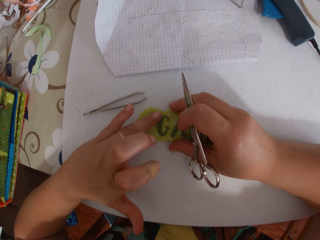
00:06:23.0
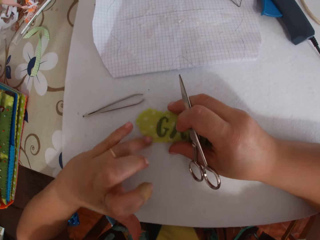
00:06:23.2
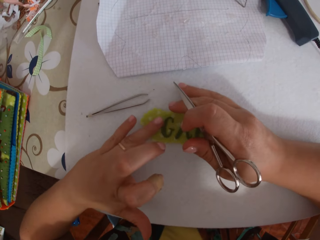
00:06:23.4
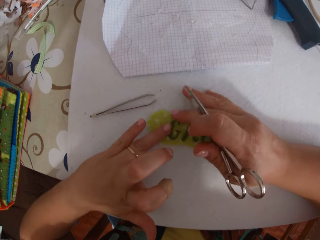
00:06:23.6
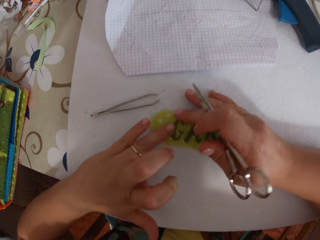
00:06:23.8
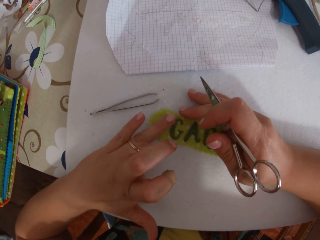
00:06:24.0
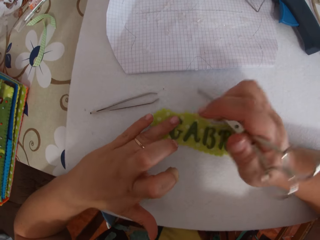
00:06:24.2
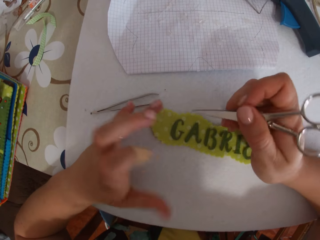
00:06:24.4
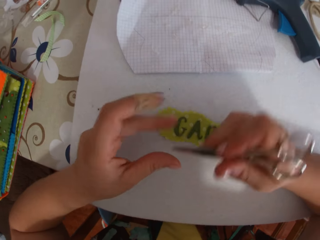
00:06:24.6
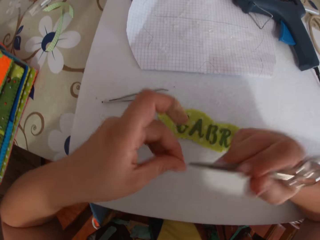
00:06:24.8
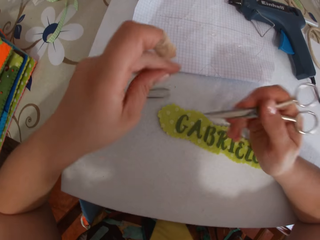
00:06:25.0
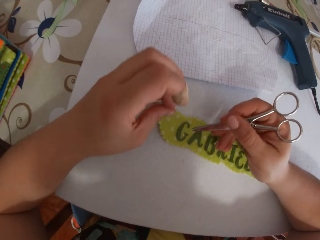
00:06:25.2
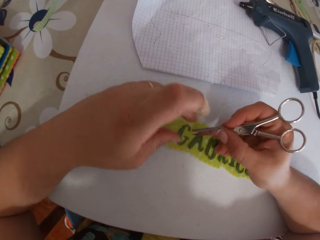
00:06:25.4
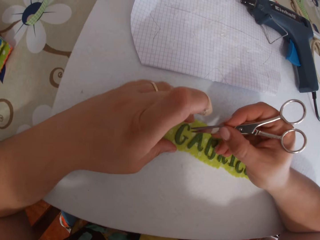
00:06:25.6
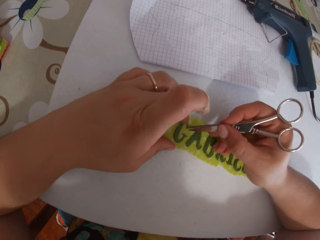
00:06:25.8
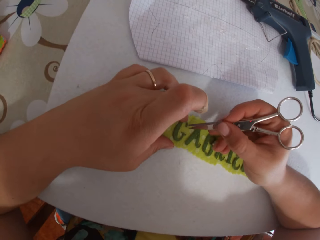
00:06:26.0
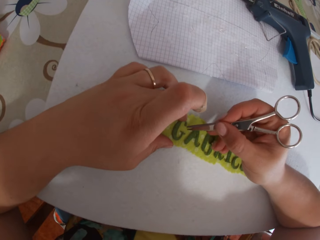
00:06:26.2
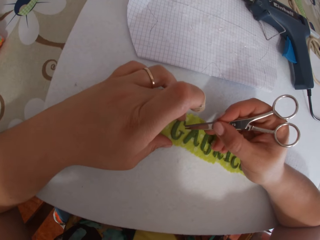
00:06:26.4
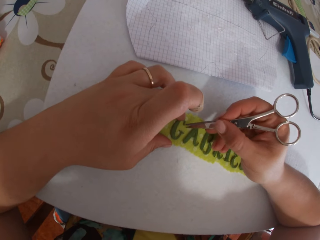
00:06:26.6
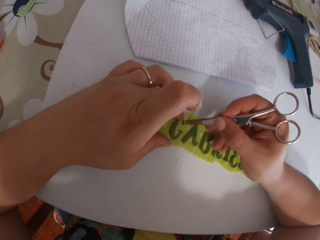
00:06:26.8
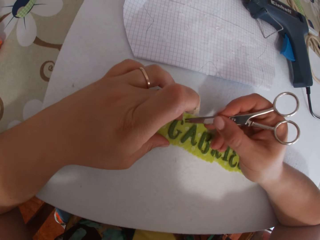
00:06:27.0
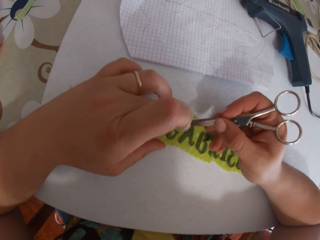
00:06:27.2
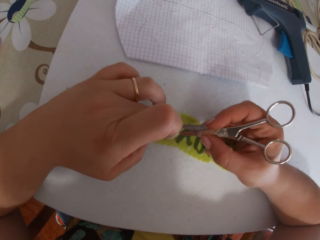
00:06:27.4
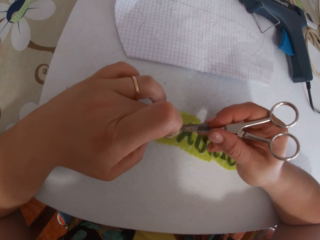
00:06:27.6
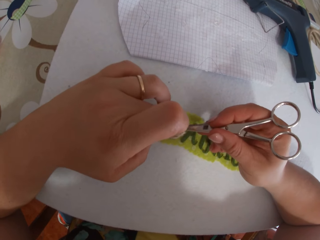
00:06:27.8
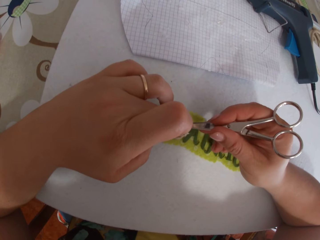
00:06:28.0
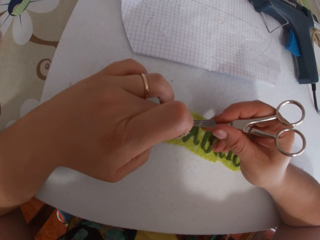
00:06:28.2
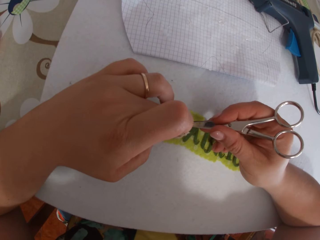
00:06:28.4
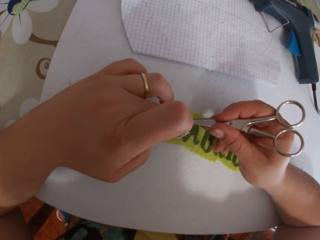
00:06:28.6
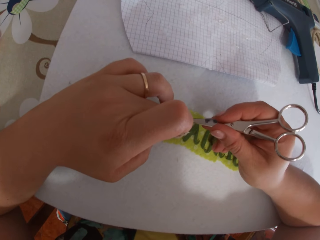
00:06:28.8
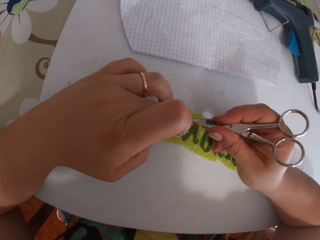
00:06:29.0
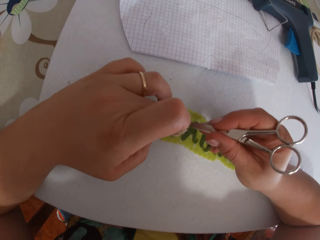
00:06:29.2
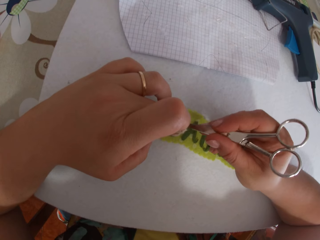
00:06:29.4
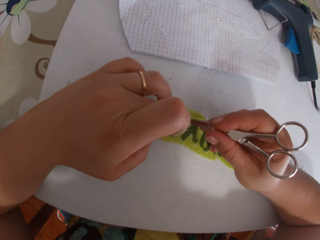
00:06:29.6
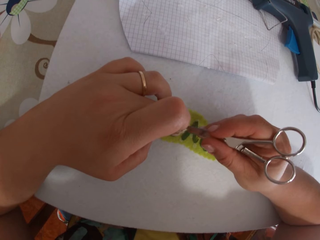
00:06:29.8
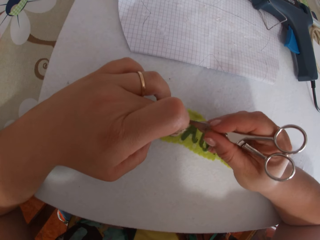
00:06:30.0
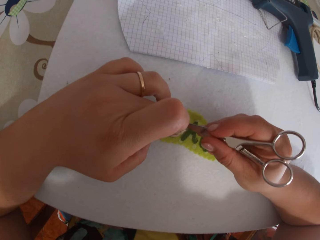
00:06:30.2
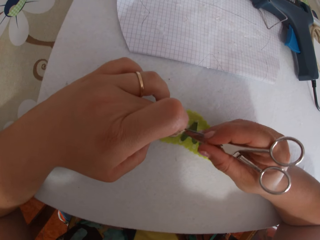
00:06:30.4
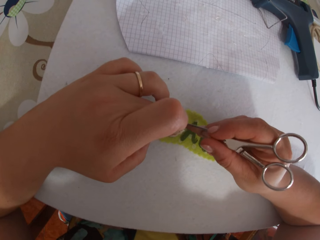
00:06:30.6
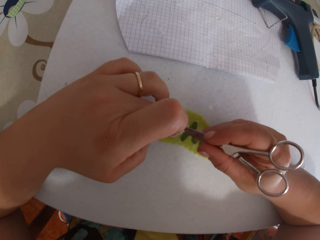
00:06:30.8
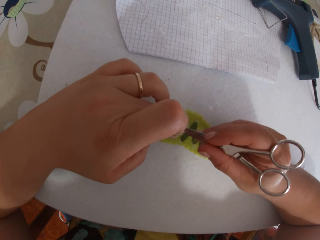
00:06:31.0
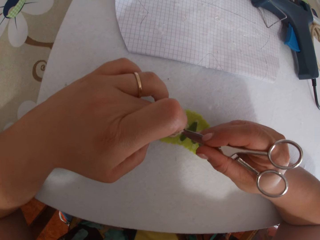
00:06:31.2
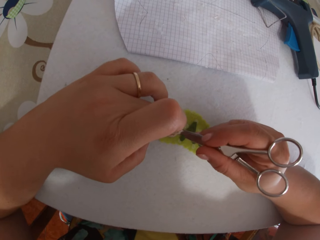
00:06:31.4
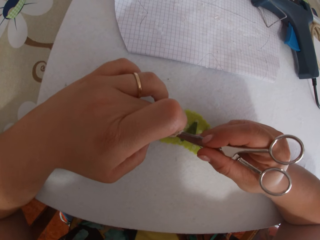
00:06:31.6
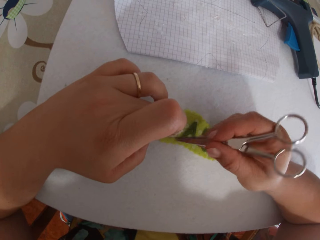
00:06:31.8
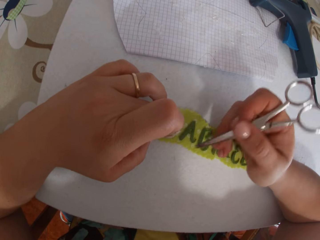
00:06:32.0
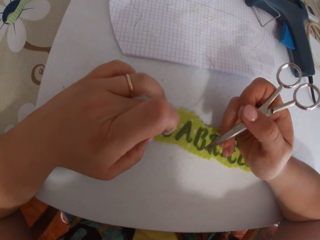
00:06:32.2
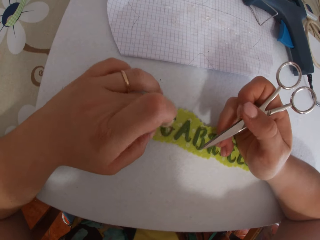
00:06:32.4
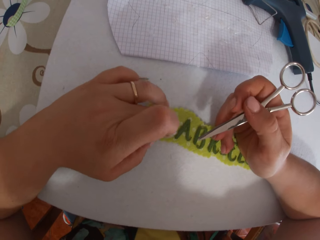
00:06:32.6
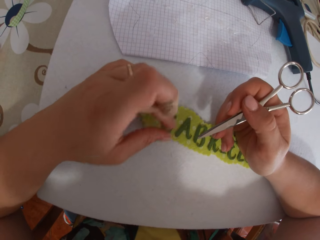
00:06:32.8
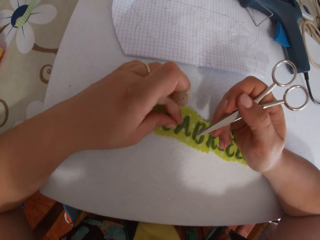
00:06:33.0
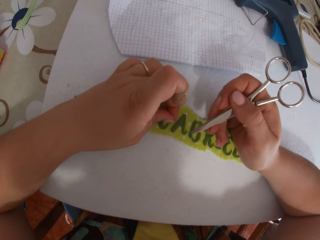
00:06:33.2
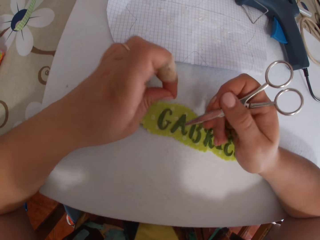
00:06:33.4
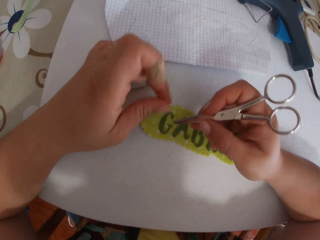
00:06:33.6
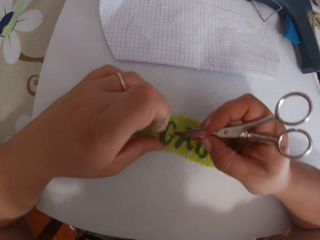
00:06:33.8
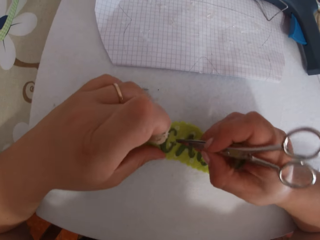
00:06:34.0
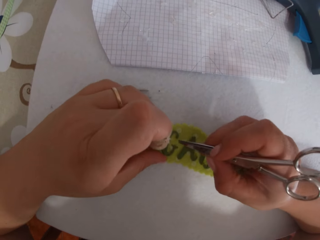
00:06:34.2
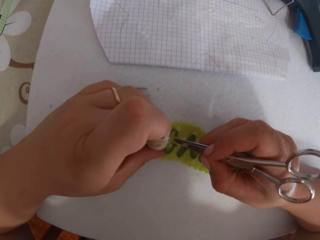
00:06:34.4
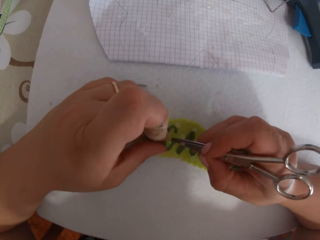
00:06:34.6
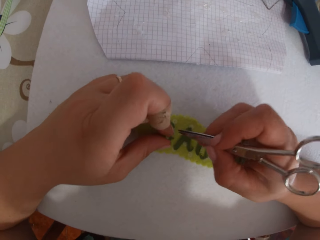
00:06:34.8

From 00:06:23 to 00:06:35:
The camera wearer holds down the letter G on the sticker with both hands. She removes glue on the scissors with her right hand. She removes glue around the letter G on the sticker with the scissors on her right hand. She aligns the letter on the name tag with the pair of scissors. She removes glue around the letter G with her left hand. She taps the letter on the name tag. She removes glue around the letter G on the sticker with the scissors on her right hand.

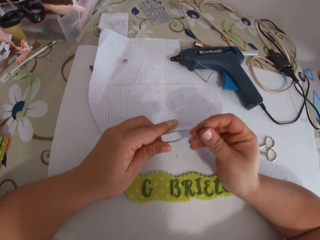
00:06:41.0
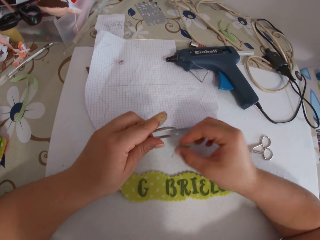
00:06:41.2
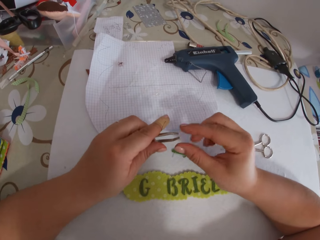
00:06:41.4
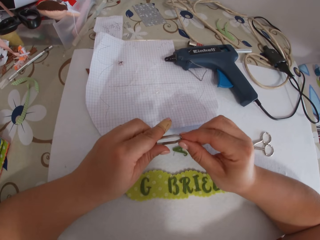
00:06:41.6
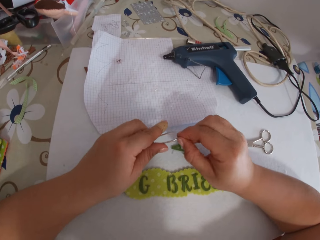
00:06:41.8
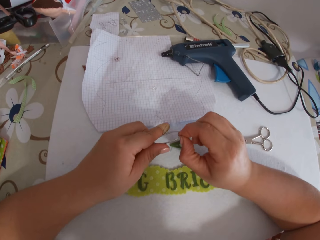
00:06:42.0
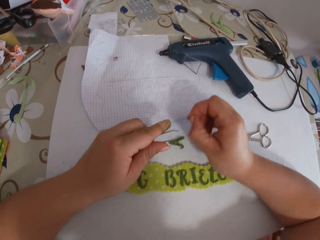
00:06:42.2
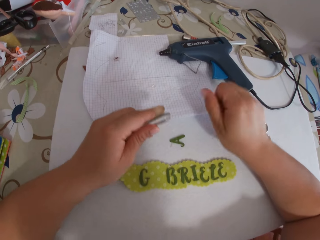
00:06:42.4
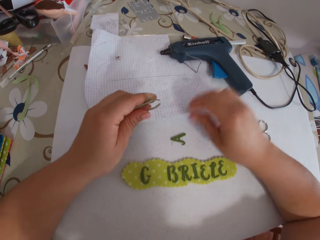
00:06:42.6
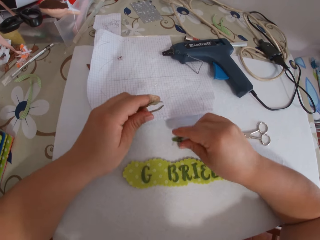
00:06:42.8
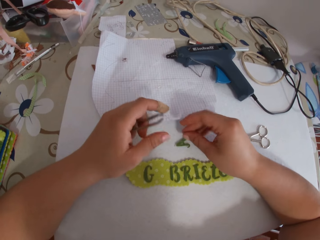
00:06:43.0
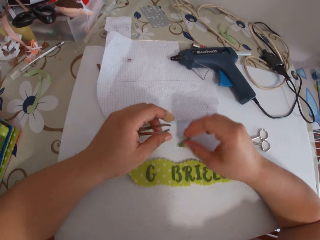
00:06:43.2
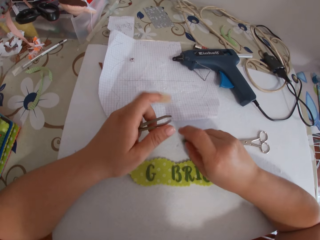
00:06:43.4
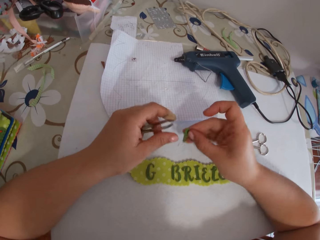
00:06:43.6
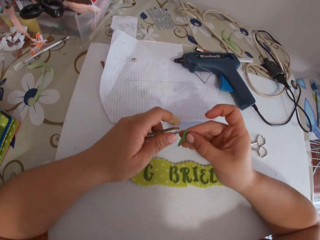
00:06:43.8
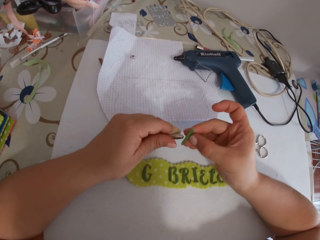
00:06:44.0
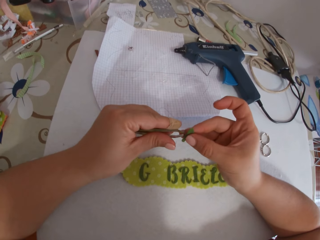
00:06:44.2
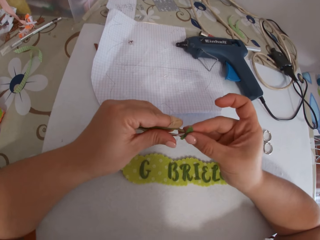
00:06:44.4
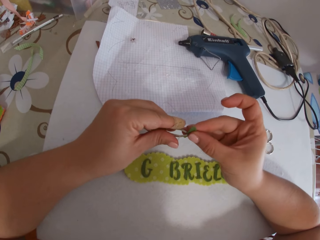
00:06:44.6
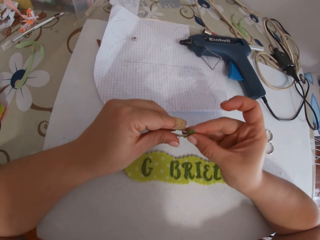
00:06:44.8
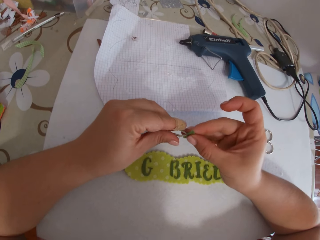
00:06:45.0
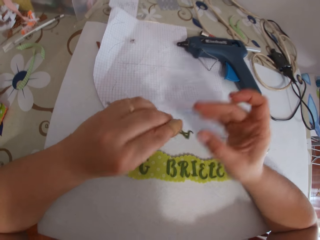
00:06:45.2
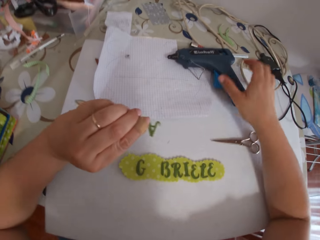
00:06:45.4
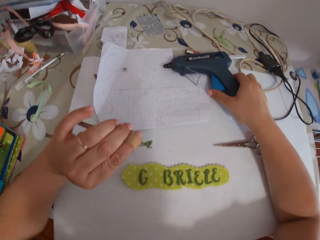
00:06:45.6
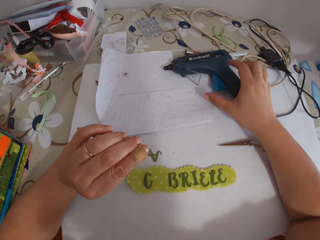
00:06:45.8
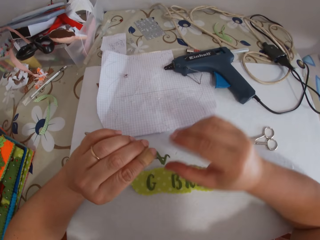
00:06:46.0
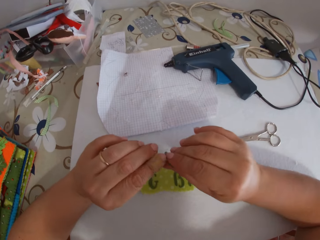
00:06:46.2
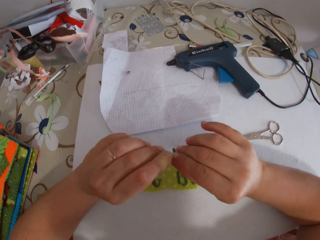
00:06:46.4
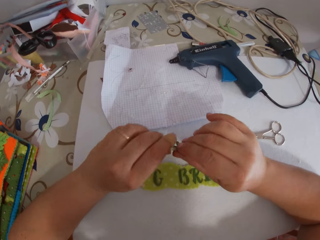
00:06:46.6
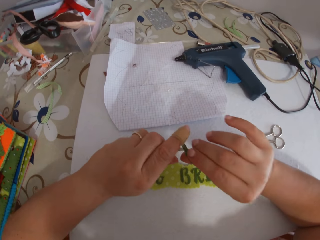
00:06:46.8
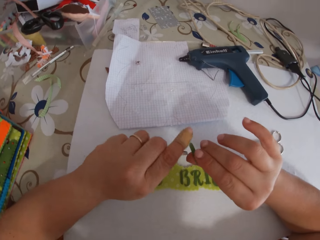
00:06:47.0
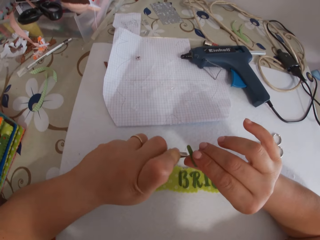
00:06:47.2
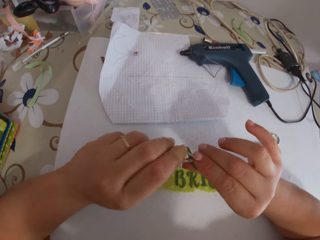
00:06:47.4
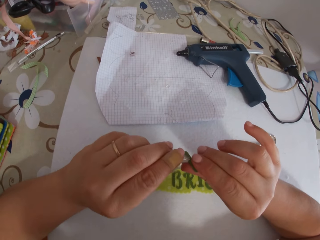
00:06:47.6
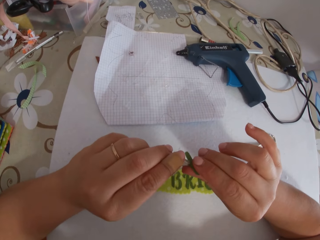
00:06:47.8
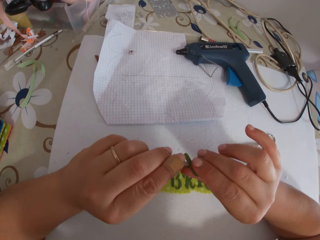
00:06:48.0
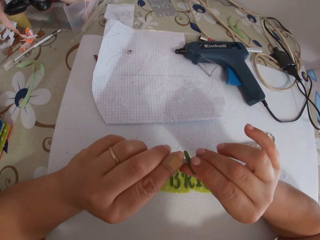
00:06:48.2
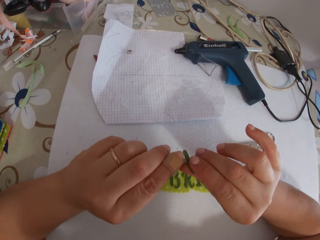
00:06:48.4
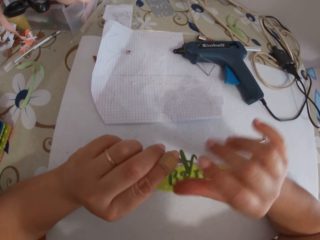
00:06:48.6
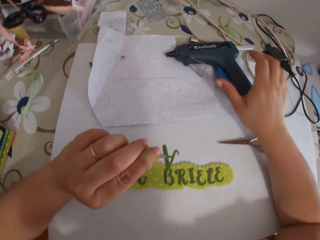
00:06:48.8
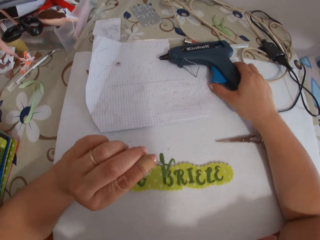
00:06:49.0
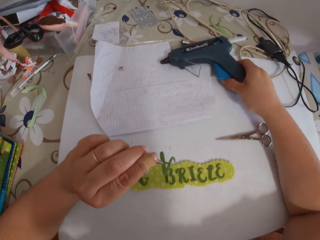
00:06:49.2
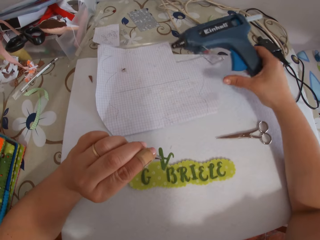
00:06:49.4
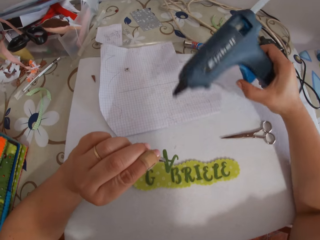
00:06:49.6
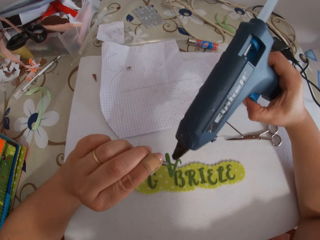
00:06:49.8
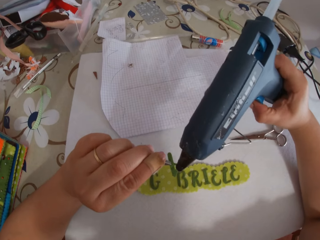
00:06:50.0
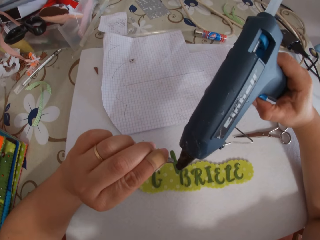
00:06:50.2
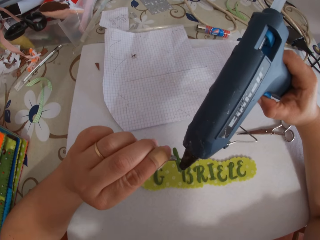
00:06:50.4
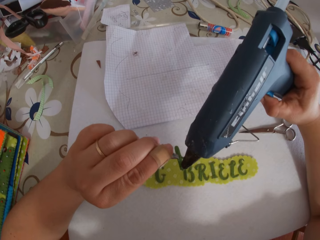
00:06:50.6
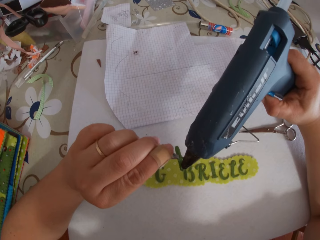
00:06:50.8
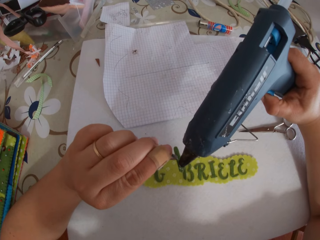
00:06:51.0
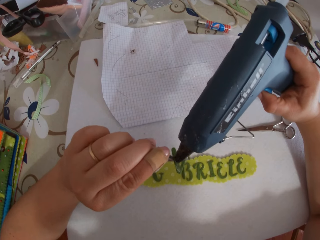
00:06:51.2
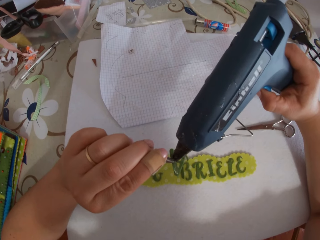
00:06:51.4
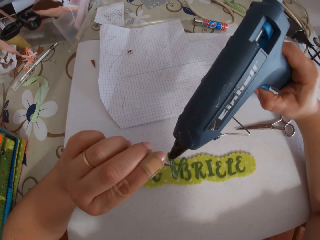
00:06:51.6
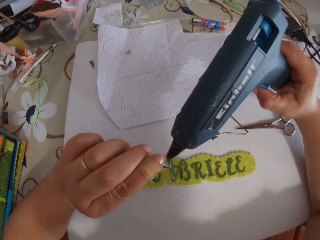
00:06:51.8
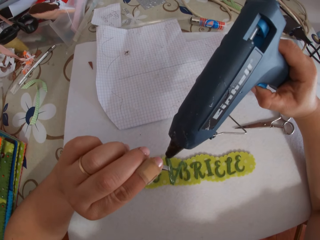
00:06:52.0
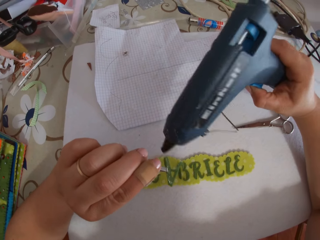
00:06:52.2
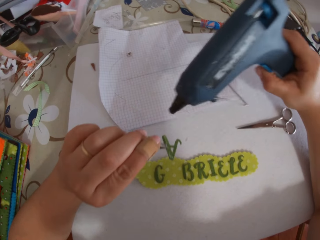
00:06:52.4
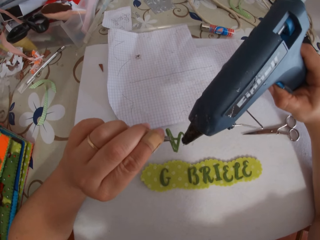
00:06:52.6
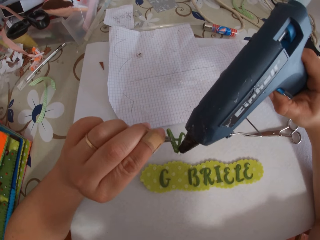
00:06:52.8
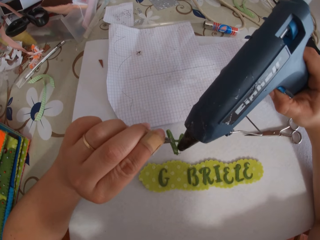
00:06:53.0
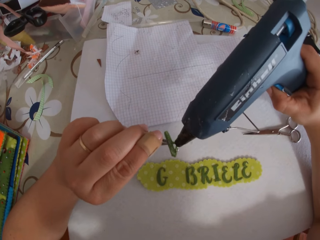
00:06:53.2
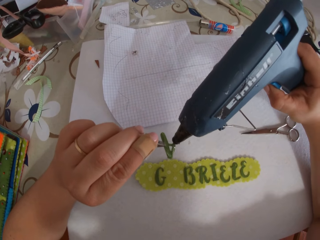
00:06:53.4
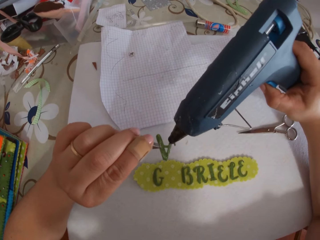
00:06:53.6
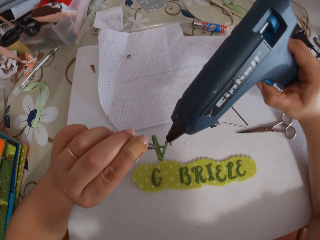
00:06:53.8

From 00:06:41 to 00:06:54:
The camera wearer drops the letter A on the table with her right hand. She cleans the tweezer with her right hand. She removes something from the clip. She picks the letter A on the table with her right hand. She places the letter A on the tweezer on her left hand with her right hand. She places the letter A on the tweezer on her left hand with her right hand again. She picks the glue gun on the paper on the cardboard with her right hand. She places glue on the letter A with the glue gun on her right hand.
